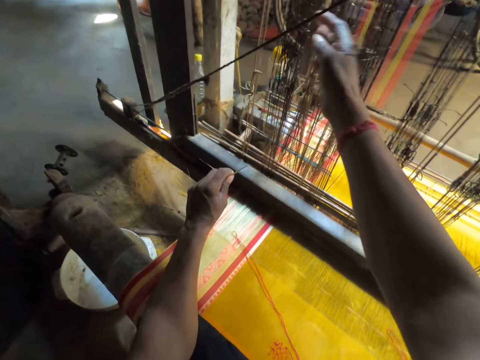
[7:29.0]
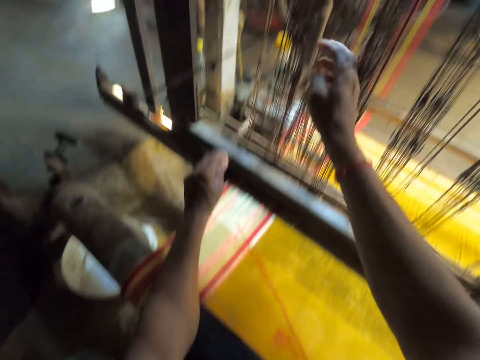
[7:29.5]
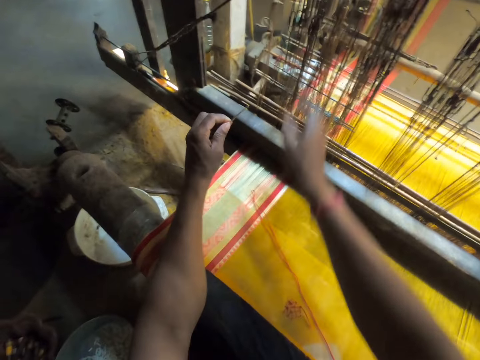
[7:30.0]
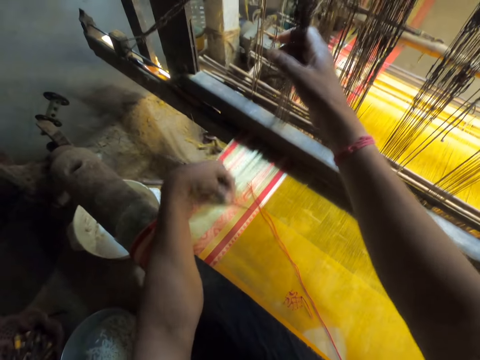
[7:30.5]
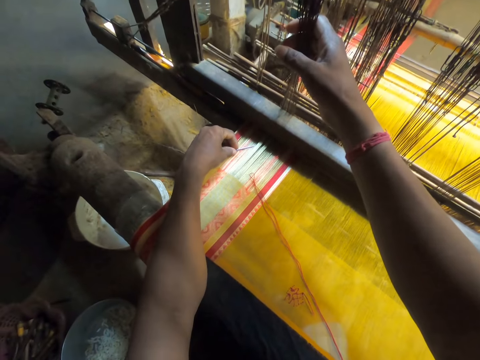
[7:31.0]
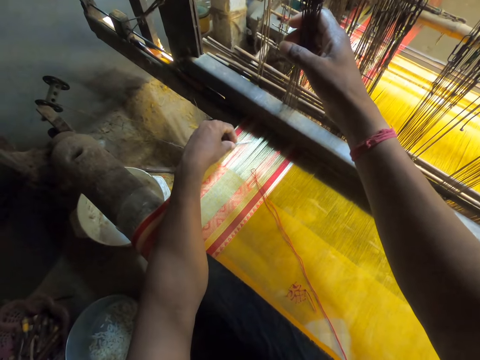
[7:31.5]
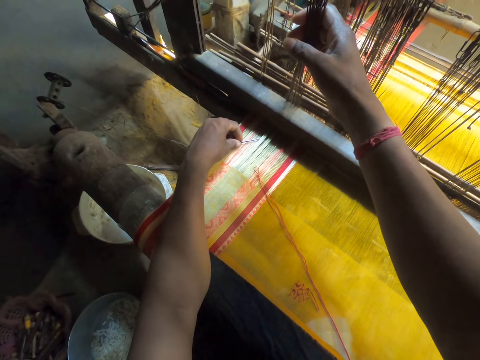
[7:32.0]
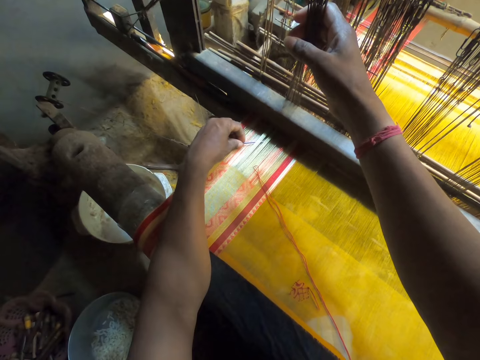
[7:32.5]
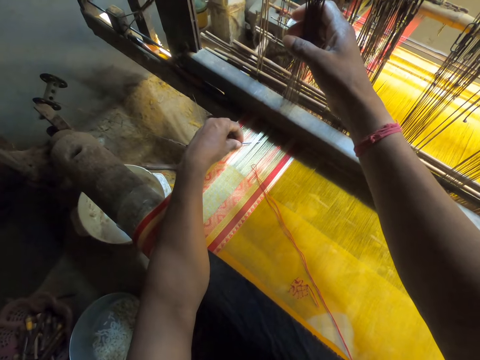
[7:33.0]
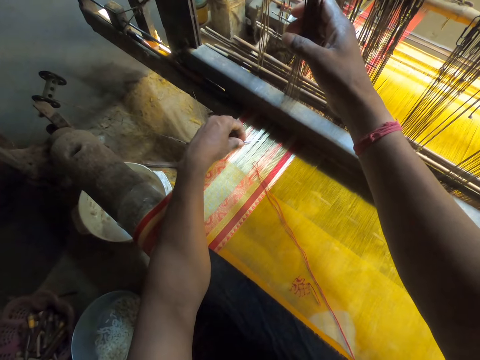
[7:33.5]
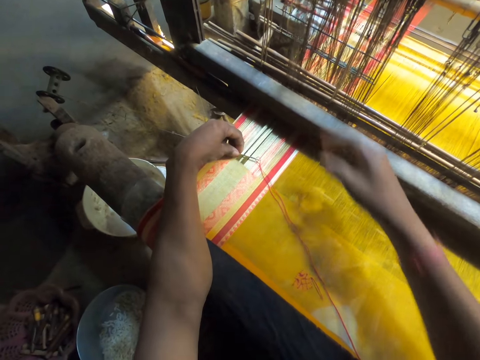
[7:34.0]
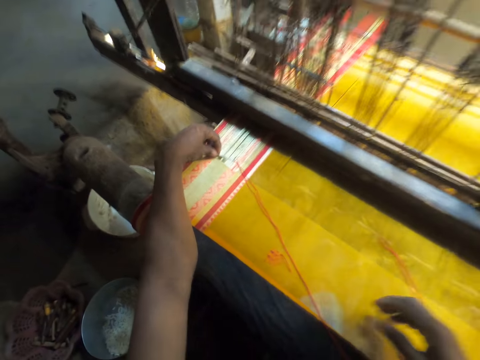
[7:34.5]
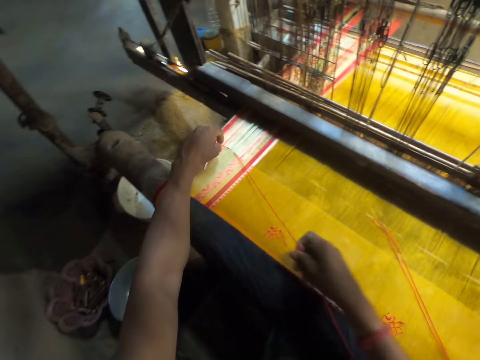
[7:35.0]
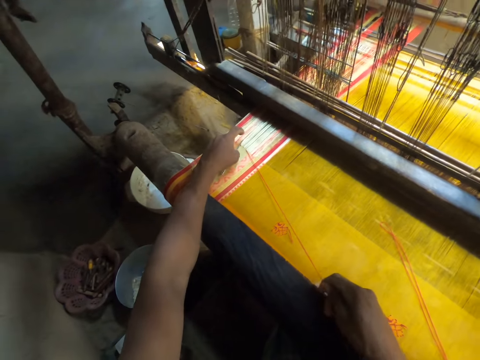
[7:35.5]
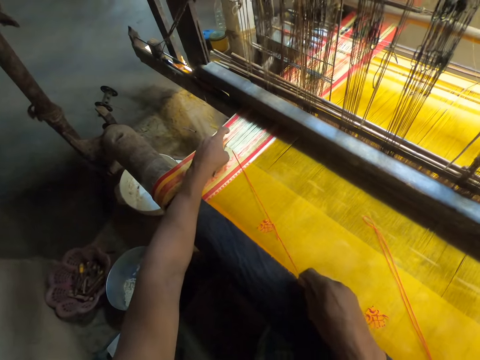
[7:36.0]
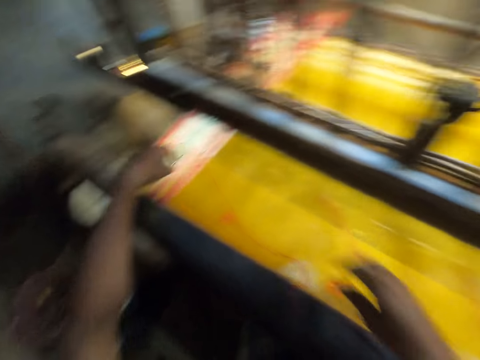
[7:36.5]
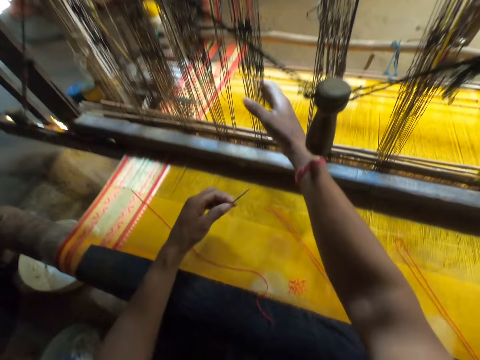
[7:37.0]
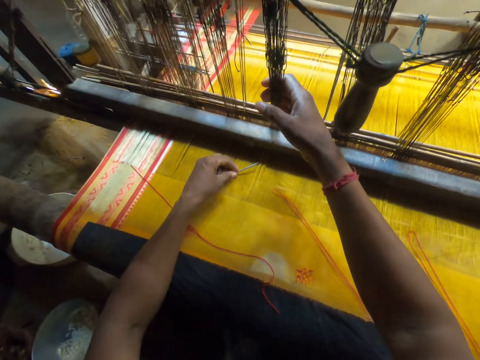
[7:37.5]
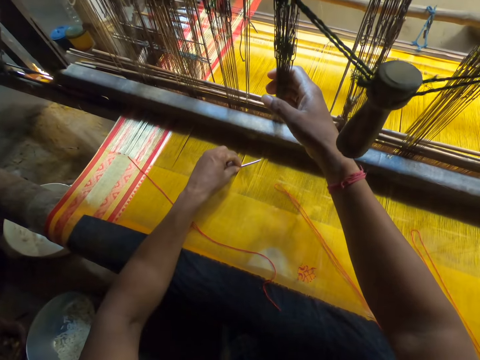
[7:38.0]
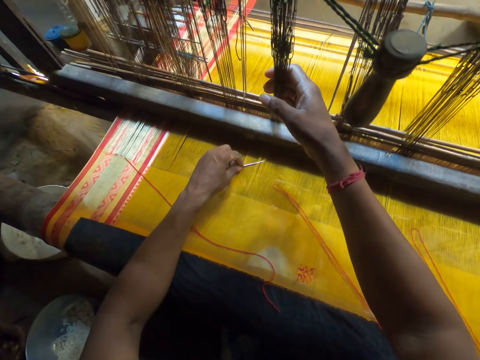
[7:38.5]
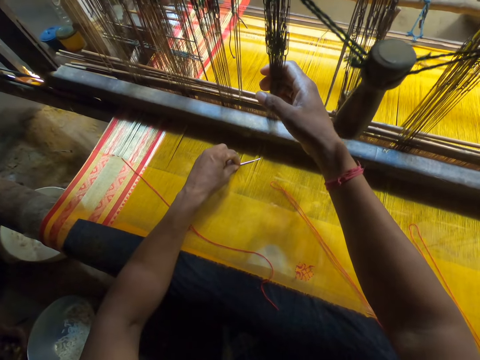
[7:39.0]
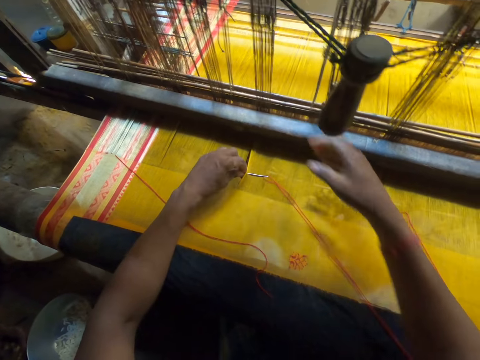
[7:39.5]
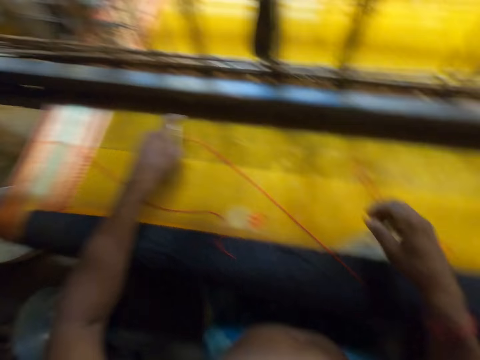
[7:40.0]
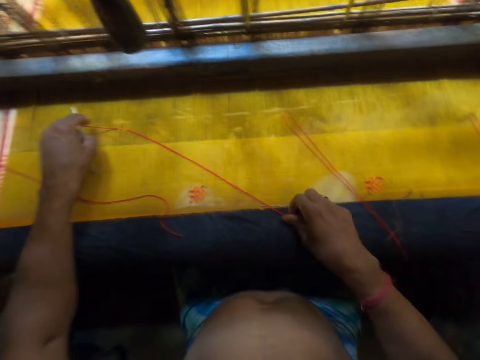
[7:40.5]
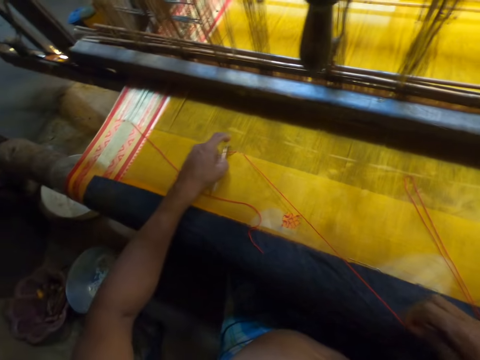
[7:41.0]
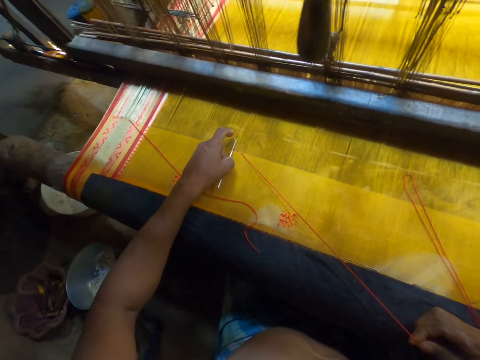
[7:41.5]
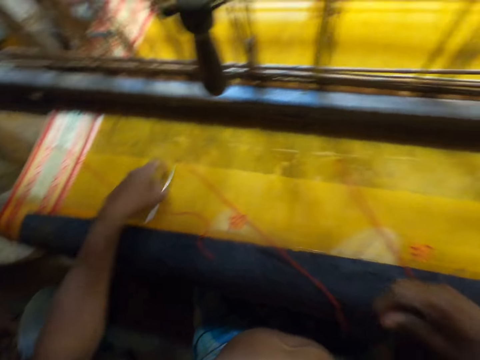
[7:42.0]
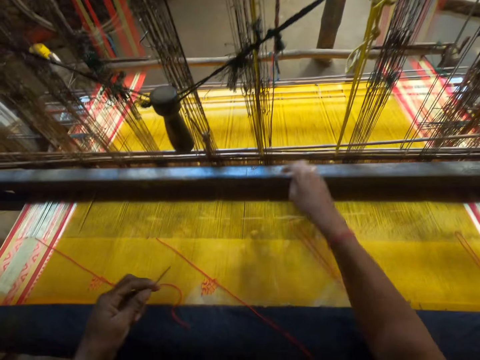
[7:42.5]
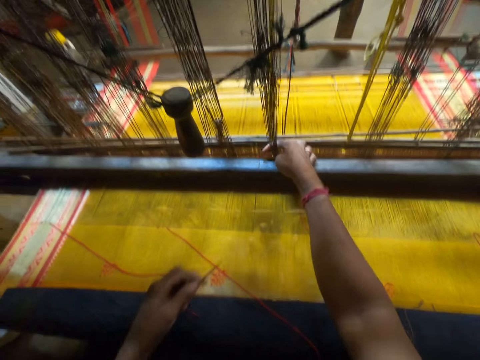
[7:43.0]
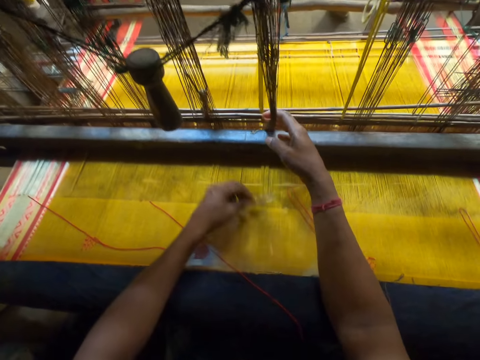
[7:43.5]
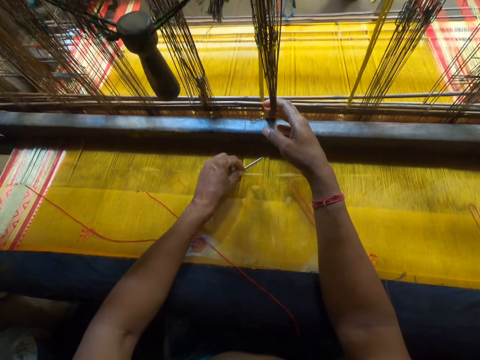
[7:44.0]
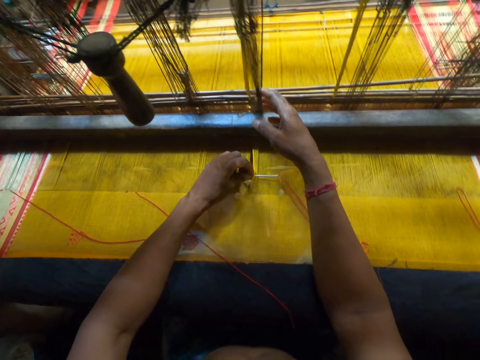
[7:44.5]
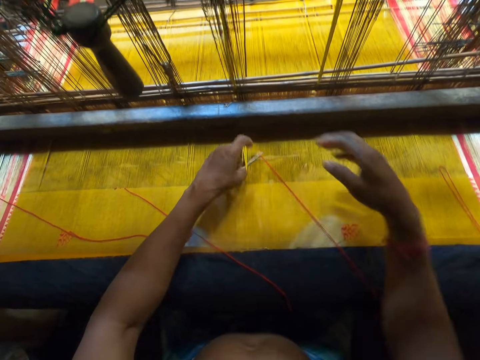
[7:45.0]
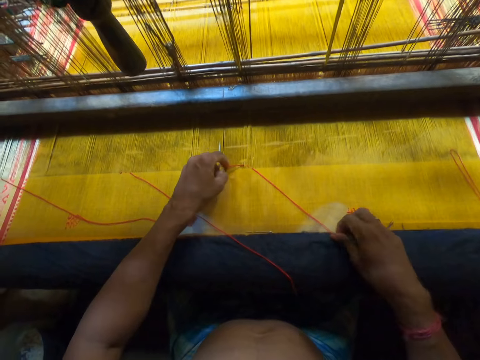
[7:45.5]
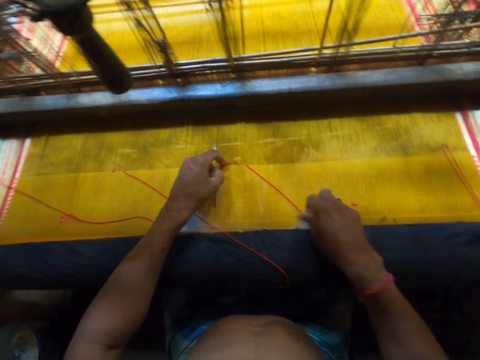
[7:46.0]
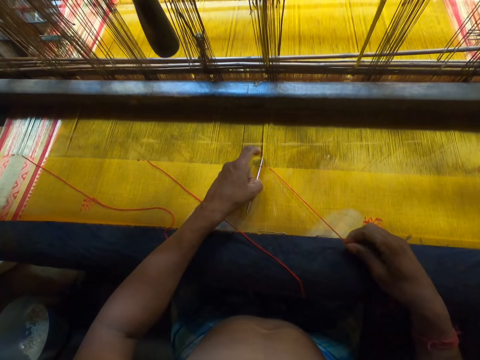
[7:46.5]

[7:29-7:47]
The camera wearer touches the handloom heddles with his right hand. He taps the fabric on the handloom with his right hand. He holds the handloom heddles with his right hand. He hits the fabric on the handloom with the pin in his left hand. He moves the pin on the fabric on the handloom with his left hand. He pulls the thread on the fabric on the handloom with the pin in his left hand. He pulls the thread on the fabric on the handloom with his right hand. He cuts the yarn and puts them down. He taps the fabric on the handloom with his right hand. He holds the handloom heddles with his right hand. He hits the fabric on the handloom with the pin in his left hand. He moves the pin on the fabric on the handloom with his left hand. He pulls the thread on the fabric on the handloom with the pin in his left hand. He pulls the thread on the fabric on the handloom with his right hand. He taps the fabric on the handloom with his right hand. He uses a needle to separate the yarn. He holds the handloom heddles with his right hand. He hits the fabric on the handloom with the pin in his left hand. He moves the pin in the fabric on the handloom with his left hand. He pulls the thread on the fabric on the handloom with the pin in his left hand. He pulls the thread on the fabric on the handloom with his right hand.

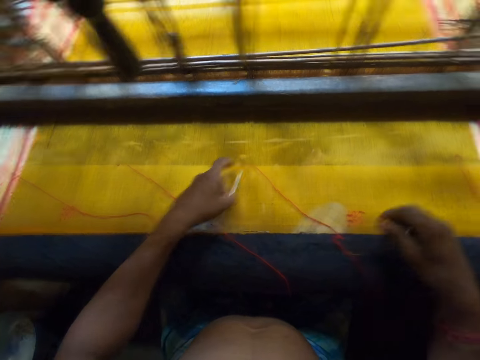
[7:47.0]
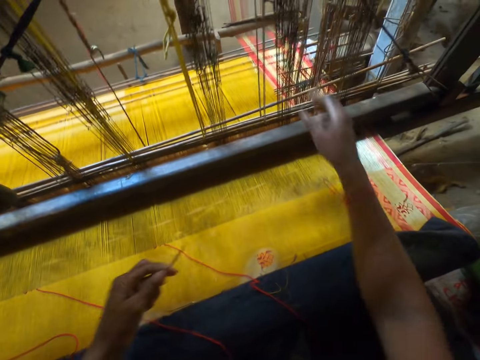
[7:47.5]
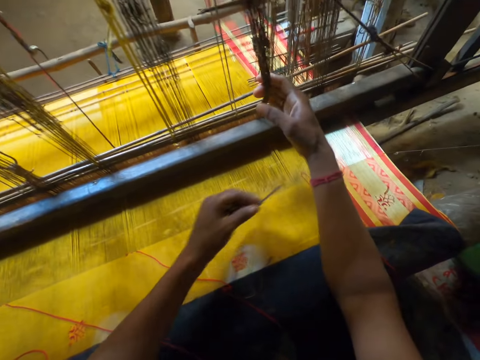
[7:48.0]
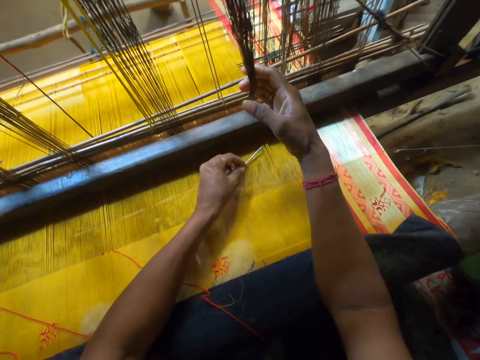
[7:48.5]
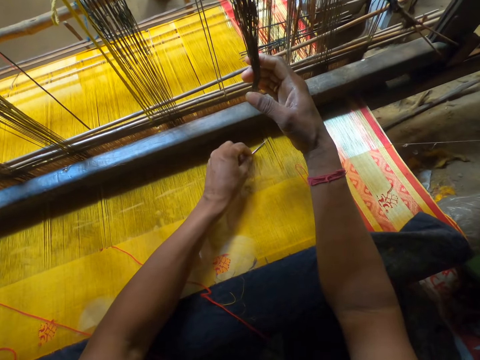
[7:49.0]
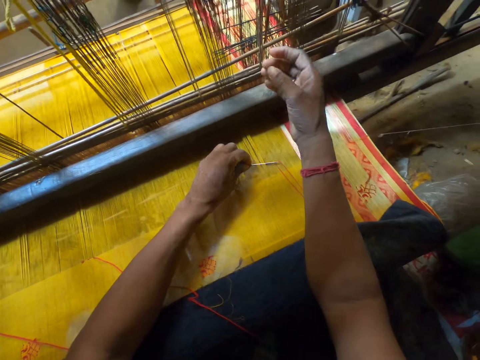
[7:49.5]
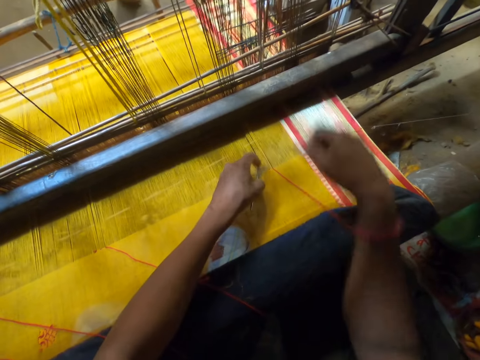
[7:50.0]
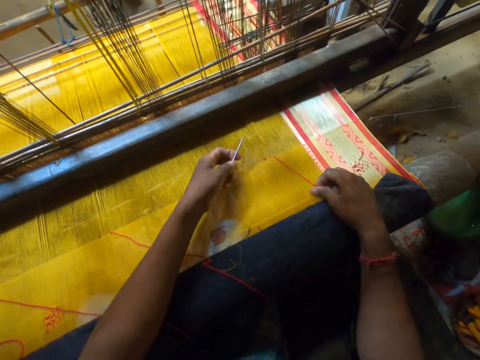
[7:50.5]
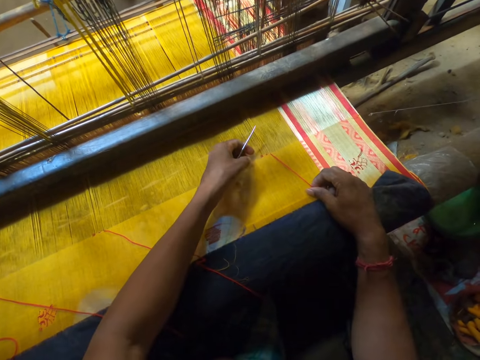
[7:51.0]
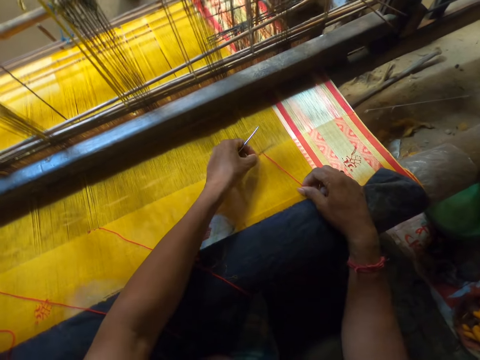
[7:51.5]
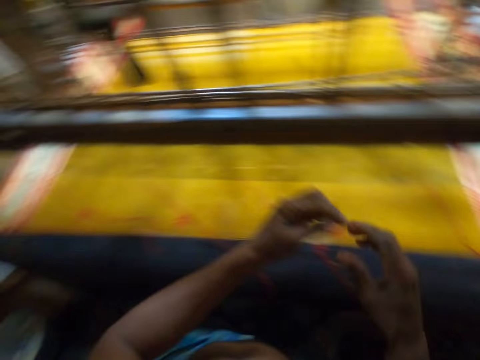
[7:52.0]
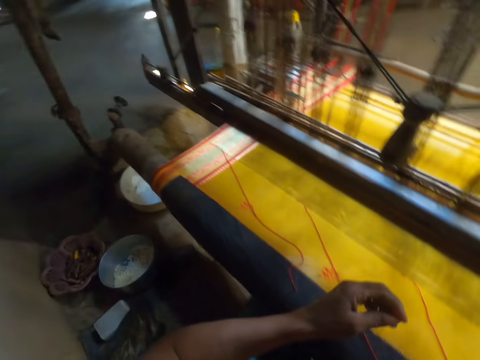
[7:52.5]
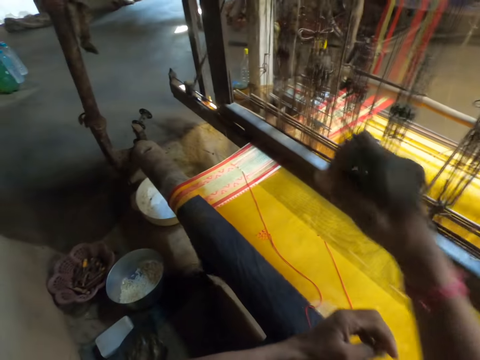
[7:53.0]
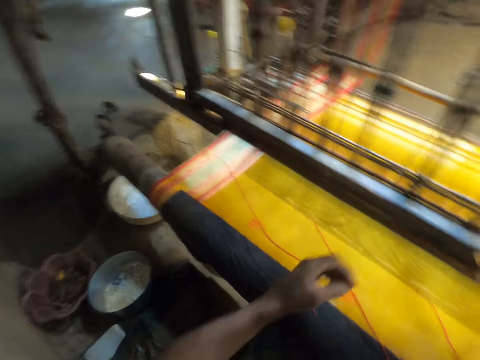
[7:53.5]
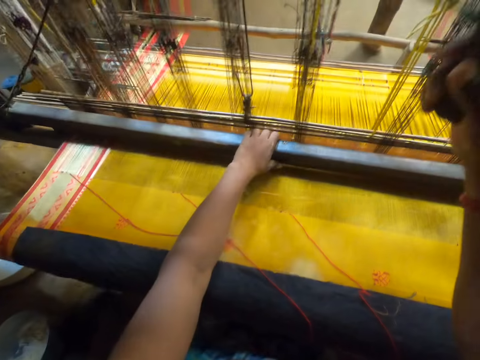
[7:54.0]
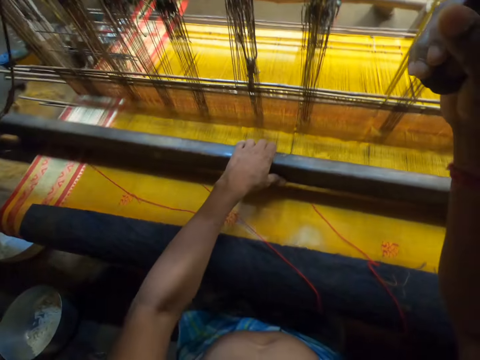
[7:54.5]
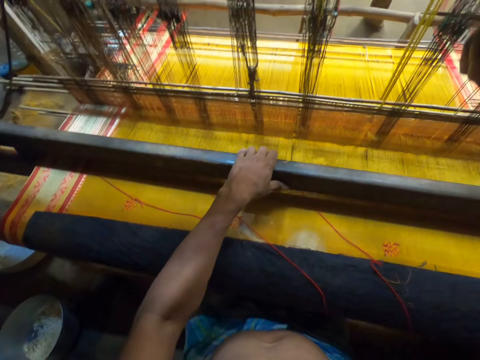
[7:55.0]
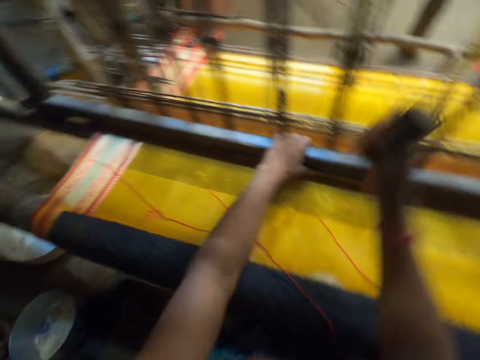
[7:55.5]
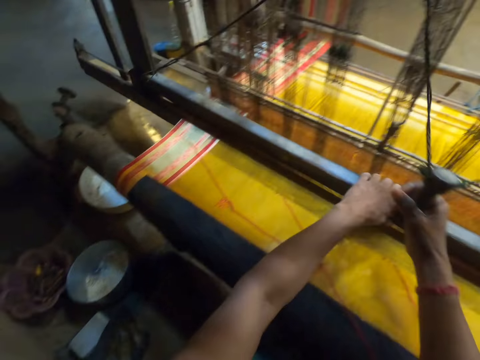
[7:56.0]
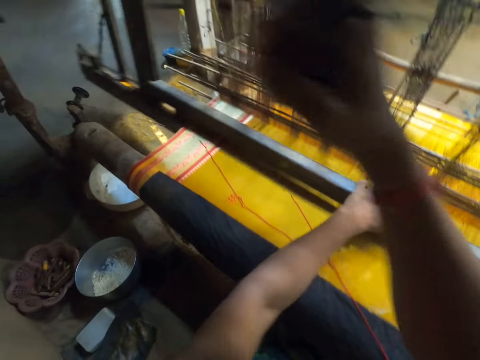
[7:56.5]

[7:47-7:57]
The camera wearer taps the fabric on the handloom with his right hand. He holds the handloom heddles with his right hand. He hits the fabric on the handloom with the pin in his left hand. He pulls the thread on the fabric on the handloom with the pin in his left hand. He pulls the thread on the fabric on the handloom with his right hand. He passes the pin from his left hand to his right hand. He pulls the handloom pullcord with his right hand. He weaves the fabric on the handloom with his hands.
